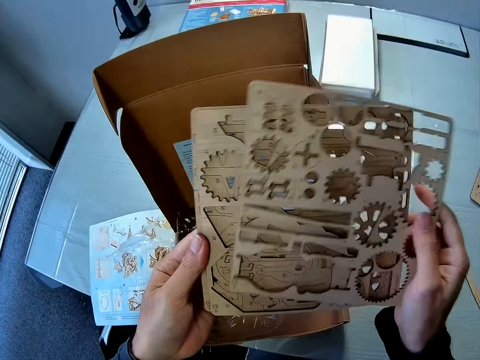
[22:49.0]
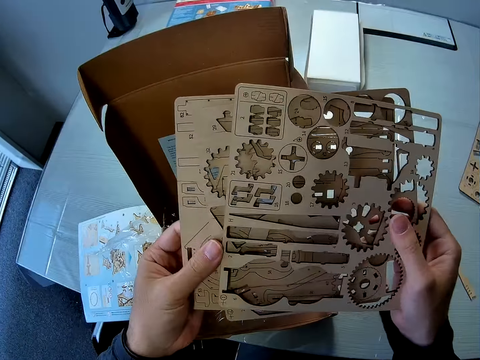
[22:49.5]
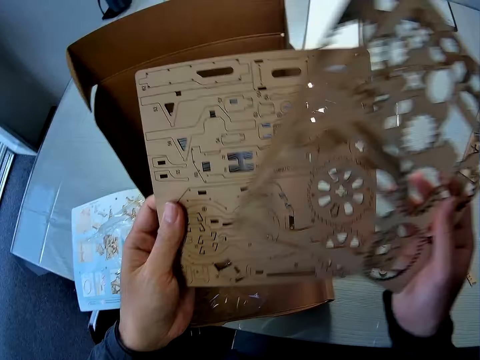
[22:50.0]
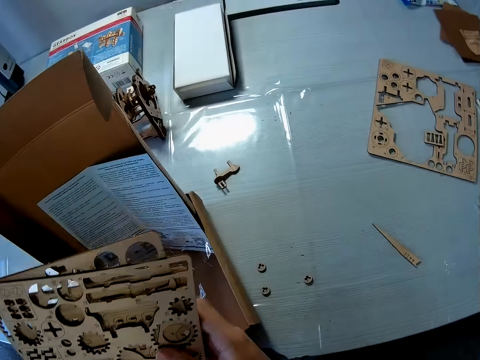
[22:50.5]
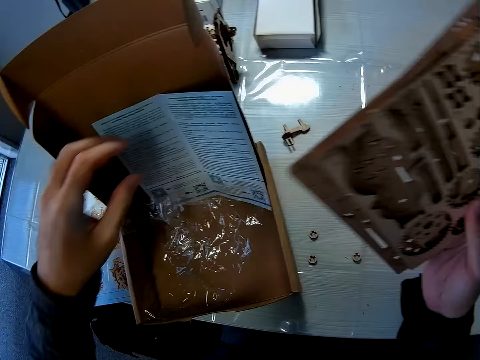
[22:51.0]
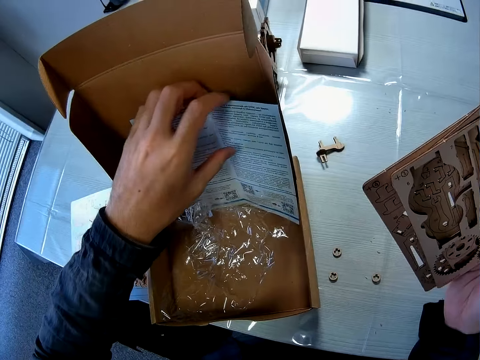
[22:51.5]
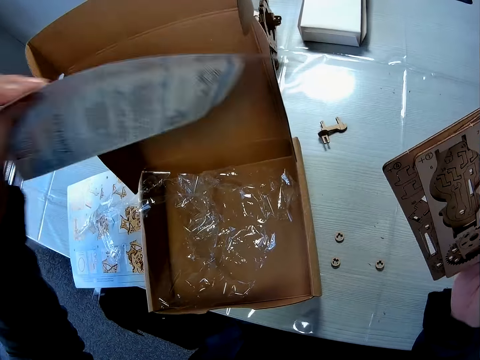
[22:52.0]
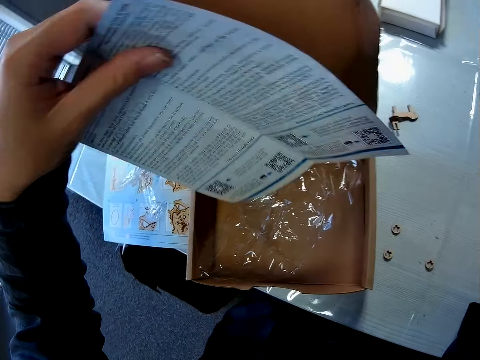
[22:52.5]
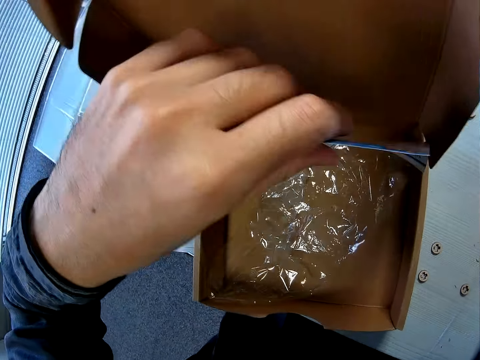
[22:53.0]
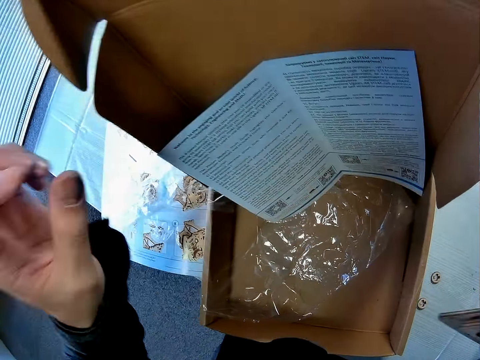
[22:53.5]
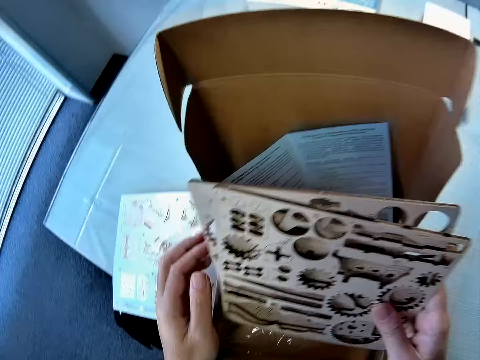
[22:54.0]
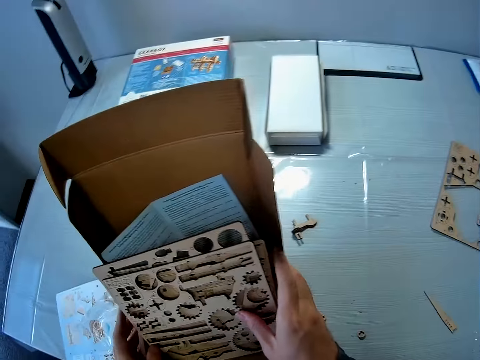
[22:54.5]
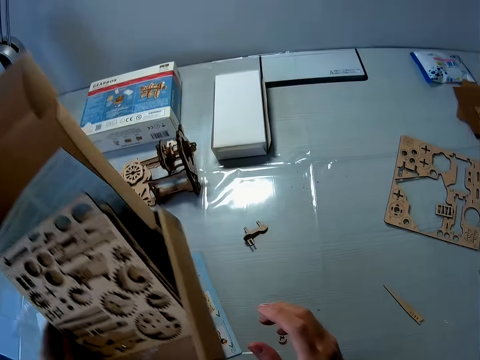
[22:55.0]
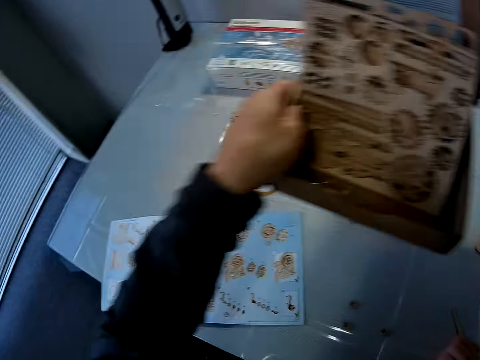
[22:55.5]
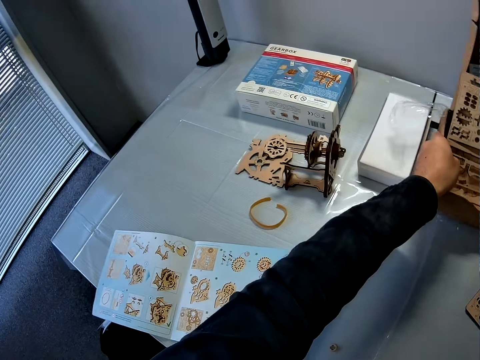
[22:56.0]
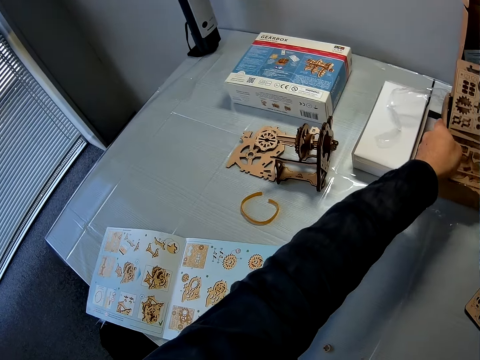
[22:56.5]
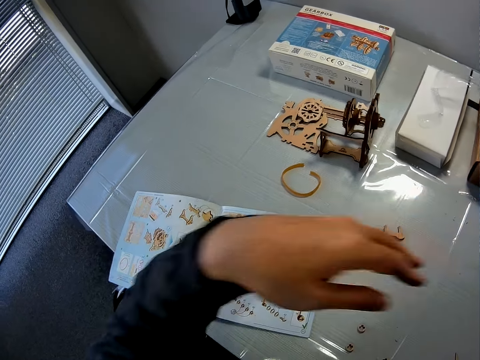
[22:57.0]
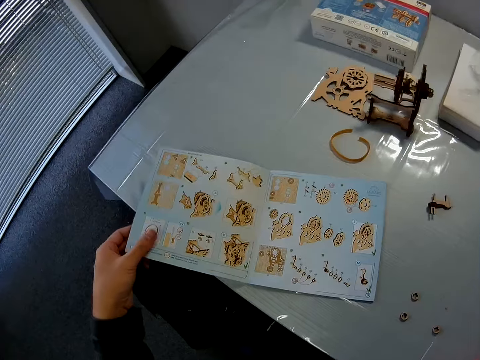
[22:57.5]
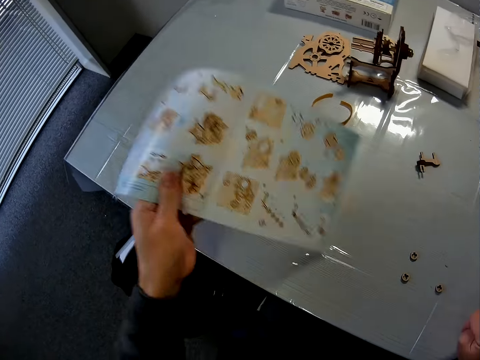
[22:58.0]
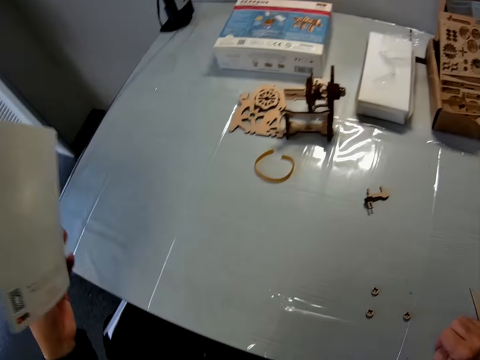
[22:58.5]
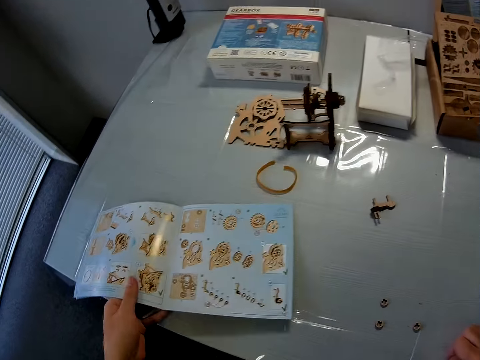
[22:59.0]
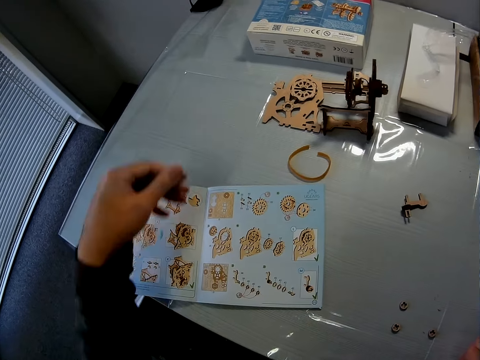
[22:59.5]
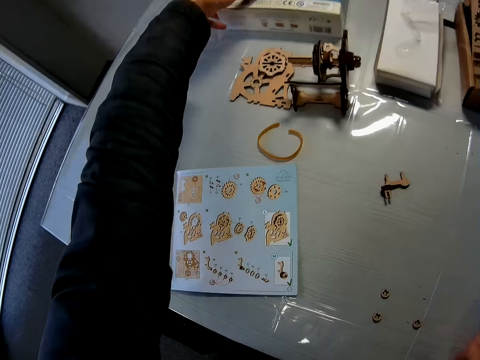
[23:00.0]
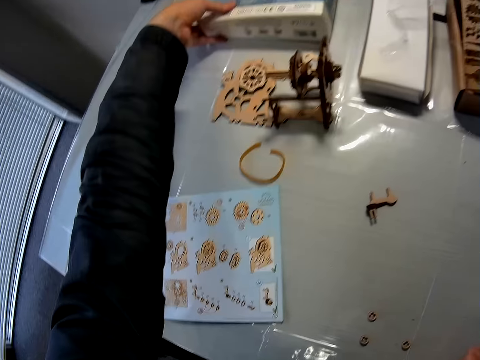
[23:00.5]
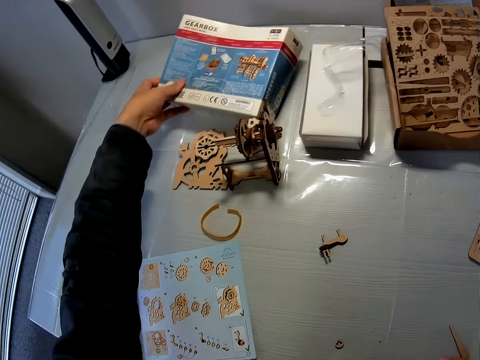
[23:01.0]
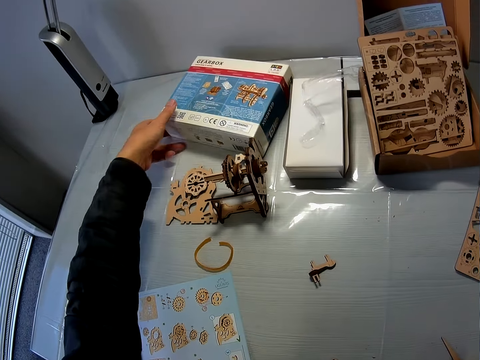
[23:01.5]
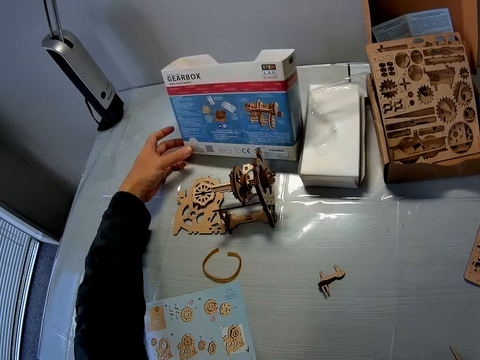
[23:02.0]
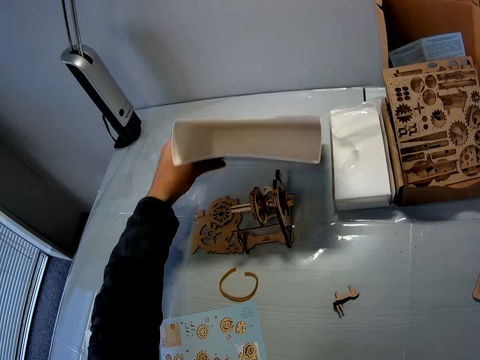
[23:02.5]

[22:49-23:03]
The camera wearer shuffles the sheets. They search in between the laser cut wood crafts. They look towards the cardboard box. They remove the blue print from the carton. They drop the blue print in the carton. They put the laser cut wood crafts in the cardboard box. They lift the cardboard box with the left hand. They carry the carton. They put the cardboard box on the table. They lift a manual booklet from the table. They put the manual booklet on the table. They take a blue carton box on the table.

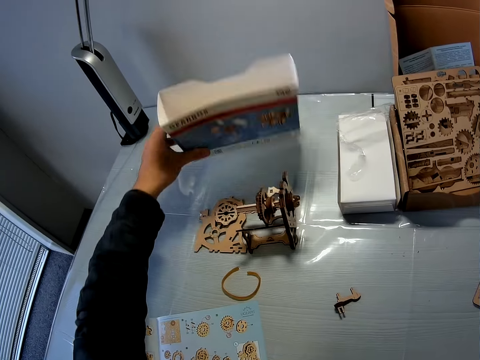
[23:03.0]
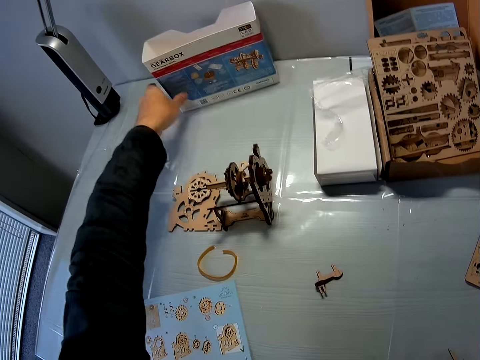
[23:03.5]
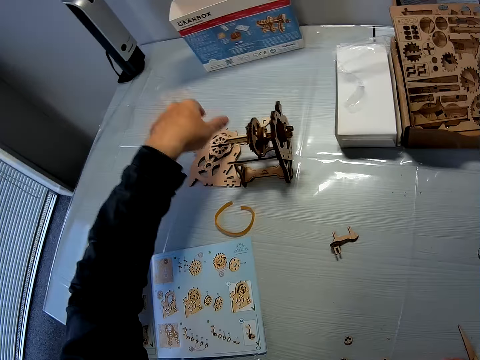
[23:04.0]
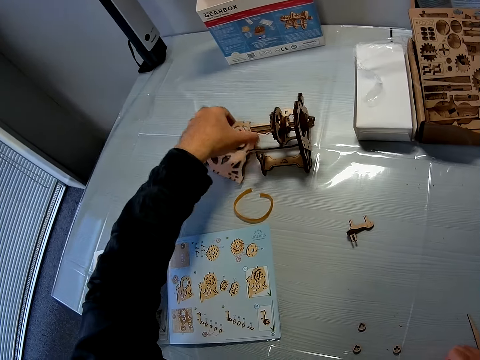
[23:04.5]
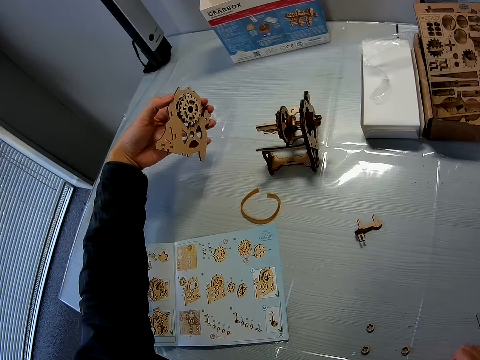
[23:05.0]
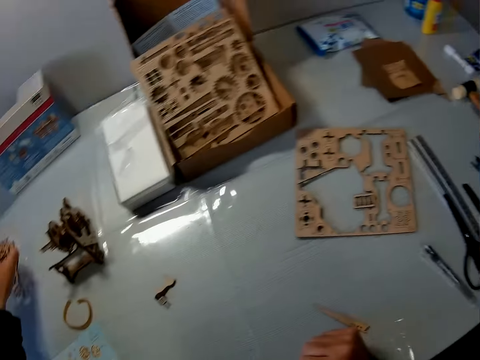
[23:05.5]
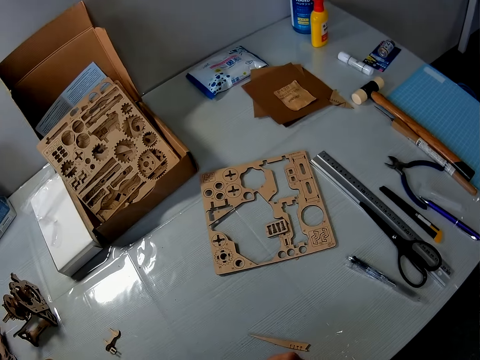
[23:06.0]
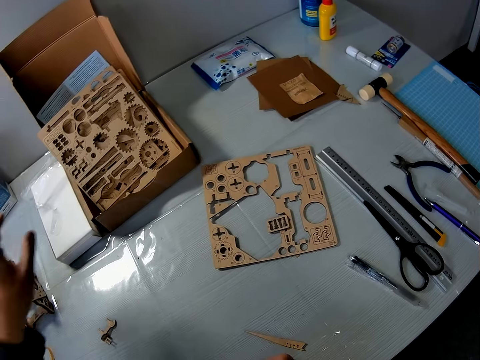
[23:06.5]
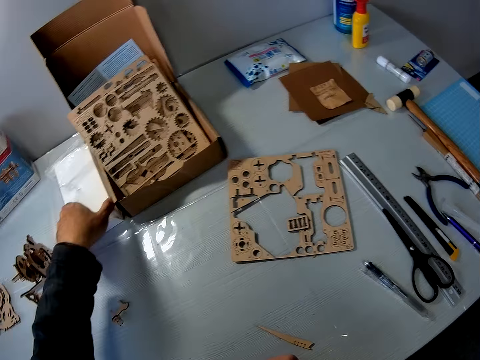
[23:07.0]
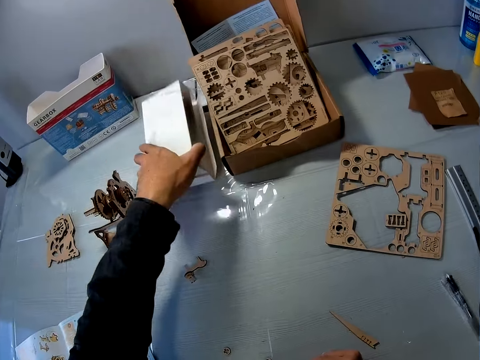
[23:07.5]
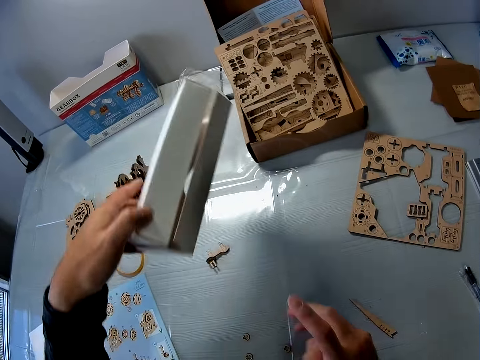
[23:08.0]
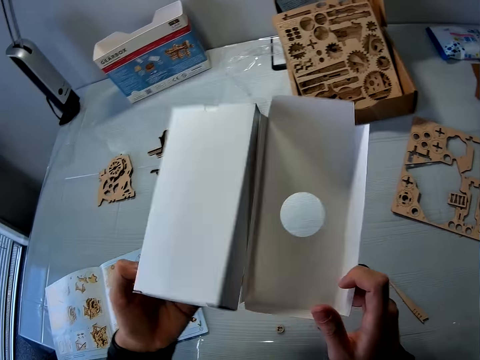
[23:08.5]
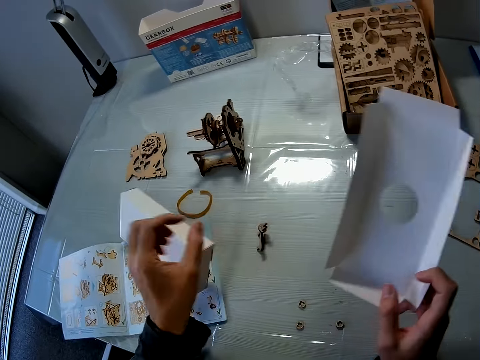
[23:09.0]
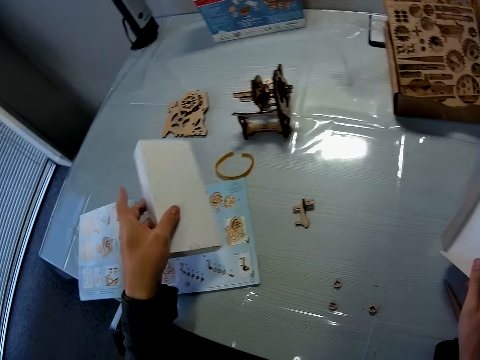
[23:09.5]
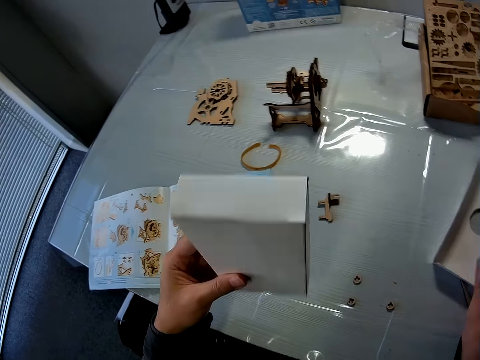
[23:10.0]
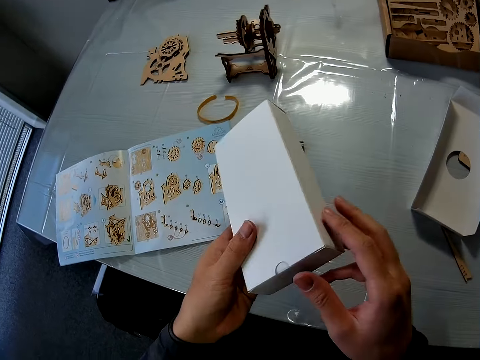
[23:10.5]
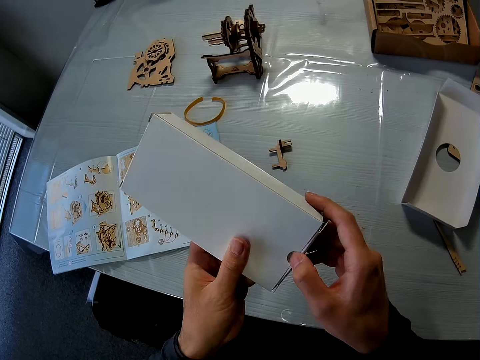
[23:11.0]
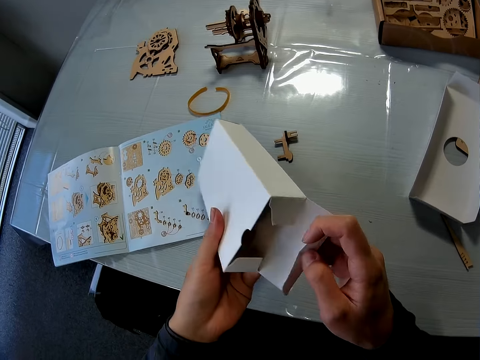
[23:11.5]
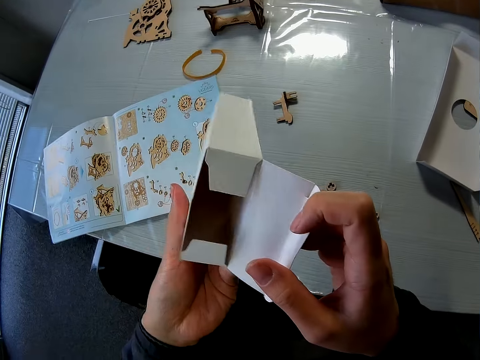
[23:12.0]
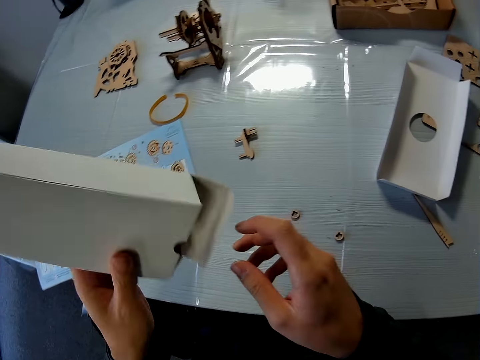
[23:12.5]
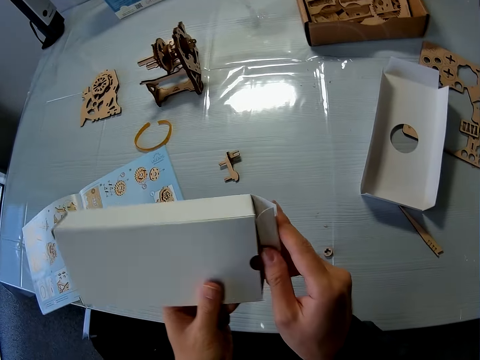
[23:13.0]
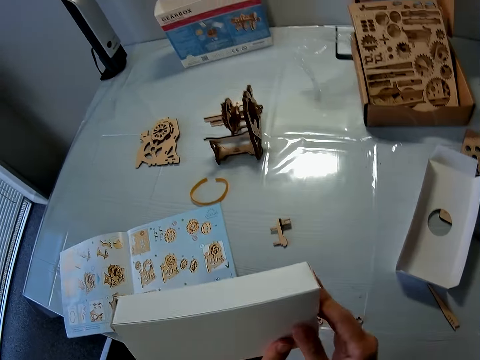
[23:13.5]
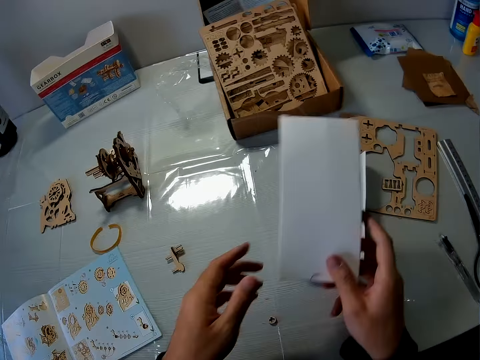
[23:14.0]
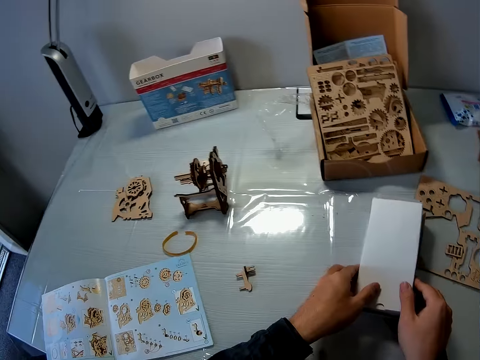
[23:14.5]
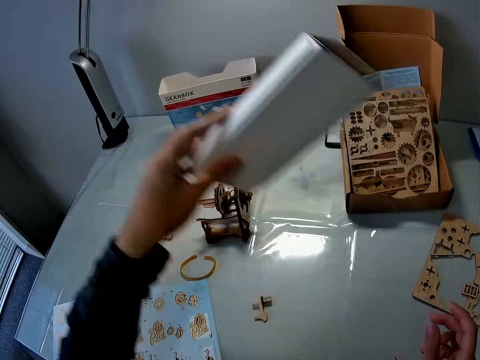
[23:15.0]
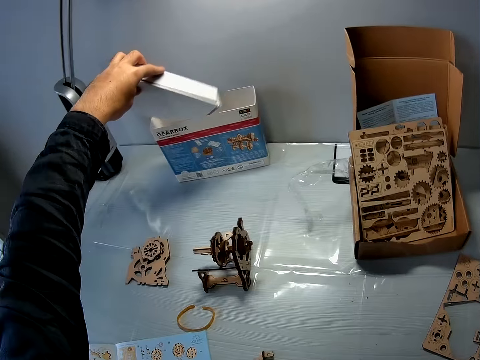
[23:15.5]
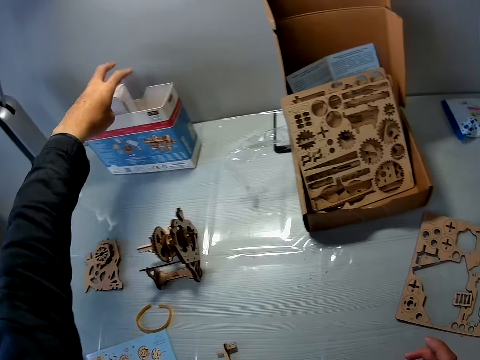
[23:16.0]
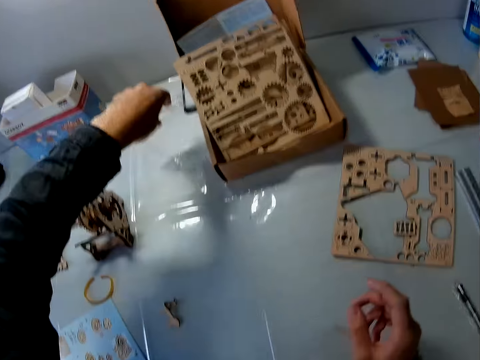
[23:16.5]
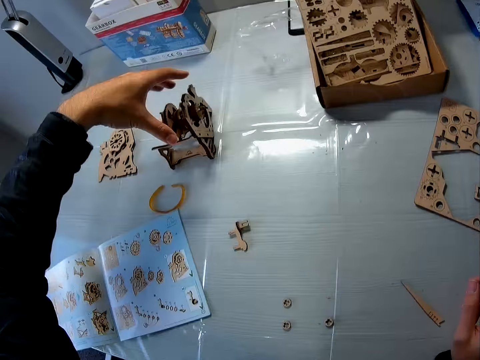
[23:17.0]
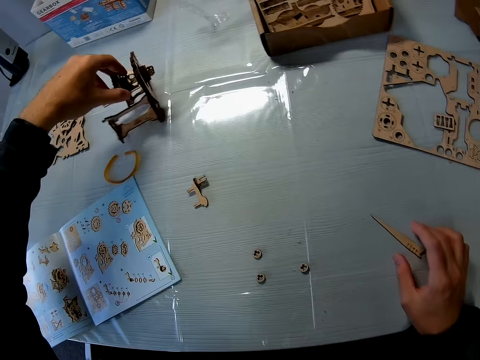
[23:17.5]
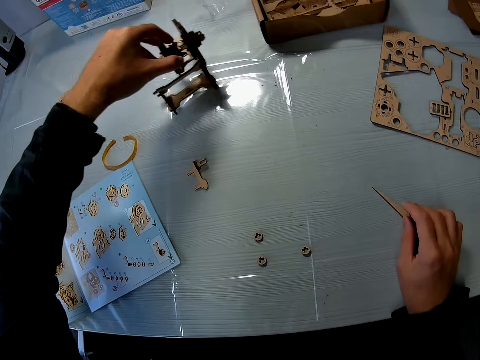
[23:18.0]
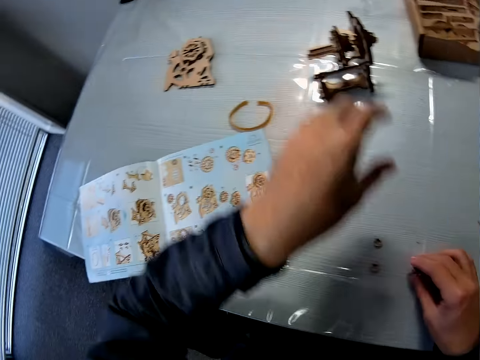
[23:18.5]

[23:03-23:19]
The camera wearer checks inside the blue carton box. They move the blue carton box to the wall. They put the carton box on the table. They take a model piece on the table. They look around the table. They pick up two white cartons on the table. They separate the white cartons. They drop a white carton or packet box. They pick up the packet box. They put down the packet box cover. They open the packet box. They check inside the packet box. They shake the packet box. They close the packet box. They place the white cartons together. They cover the packet box with the packet cover on the table. They put the white cartons in the blue carton box. They look around the table. They move a piece on the table.
